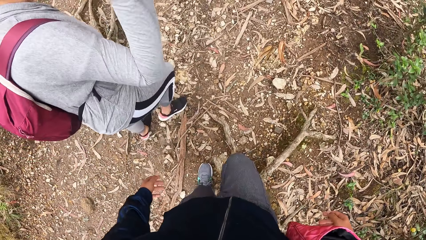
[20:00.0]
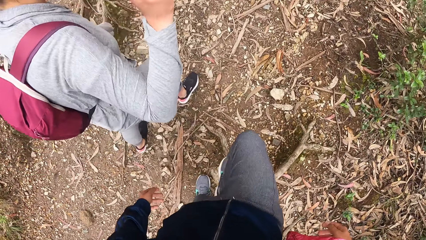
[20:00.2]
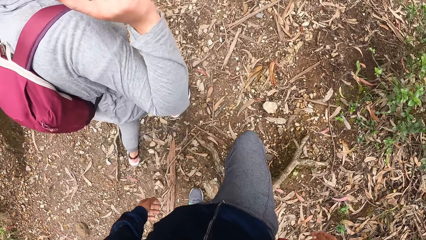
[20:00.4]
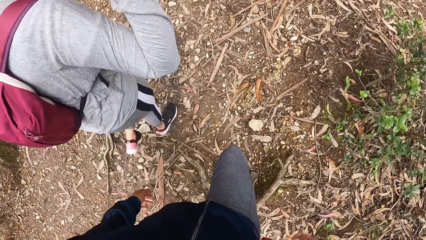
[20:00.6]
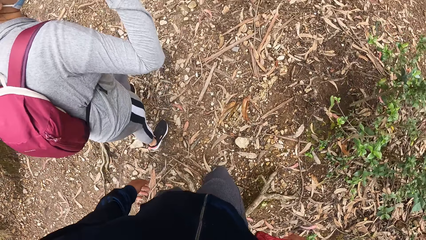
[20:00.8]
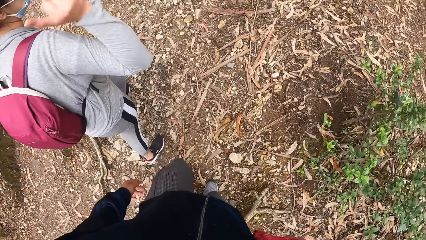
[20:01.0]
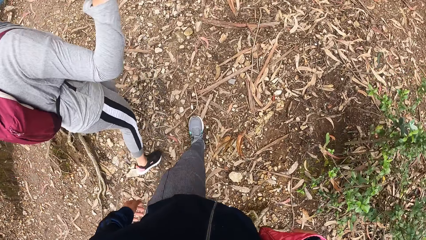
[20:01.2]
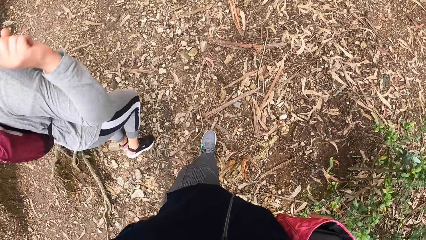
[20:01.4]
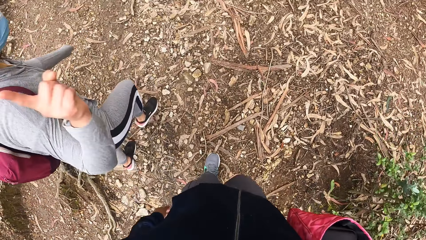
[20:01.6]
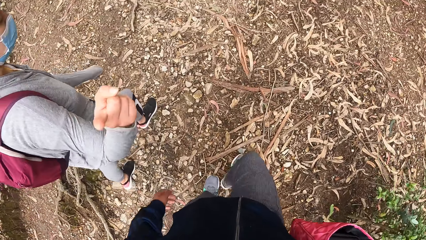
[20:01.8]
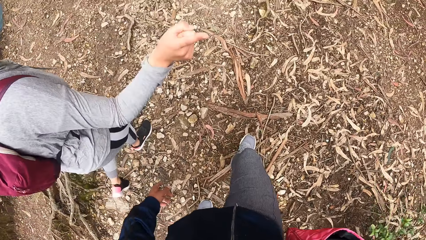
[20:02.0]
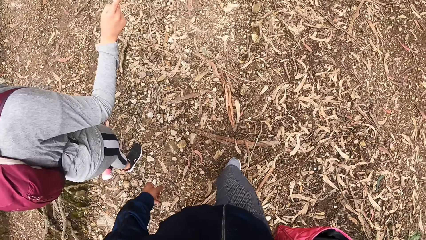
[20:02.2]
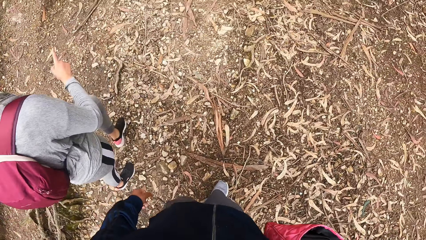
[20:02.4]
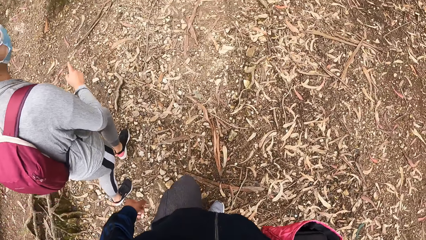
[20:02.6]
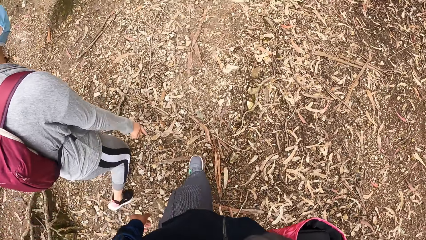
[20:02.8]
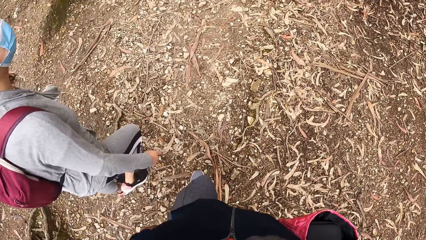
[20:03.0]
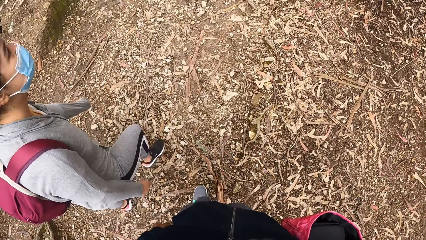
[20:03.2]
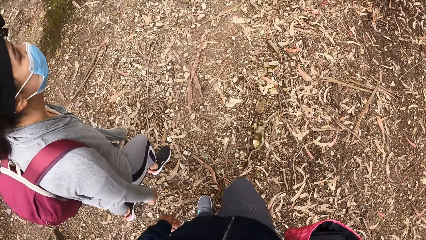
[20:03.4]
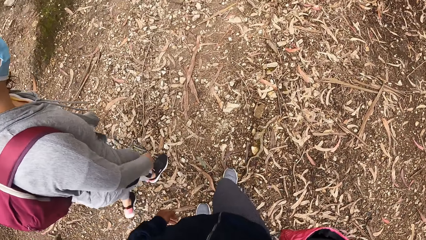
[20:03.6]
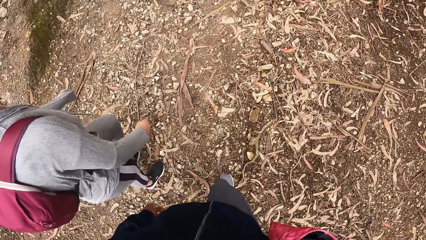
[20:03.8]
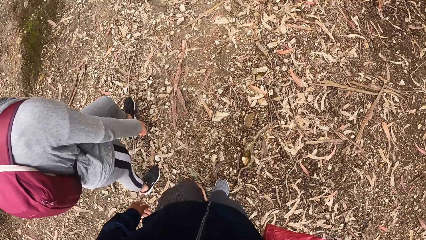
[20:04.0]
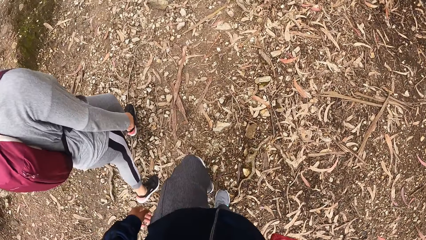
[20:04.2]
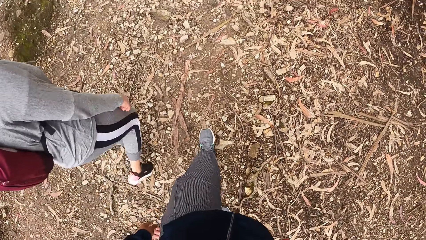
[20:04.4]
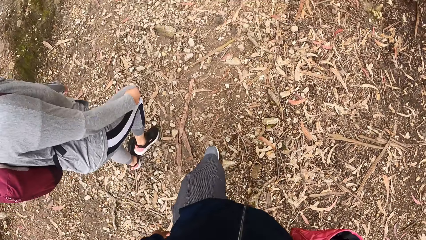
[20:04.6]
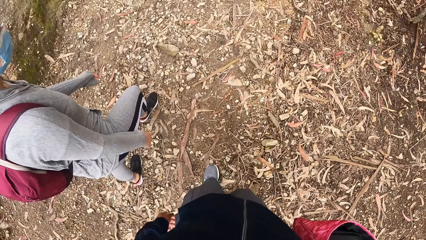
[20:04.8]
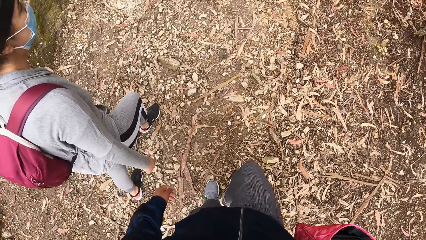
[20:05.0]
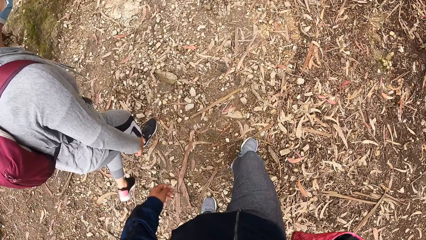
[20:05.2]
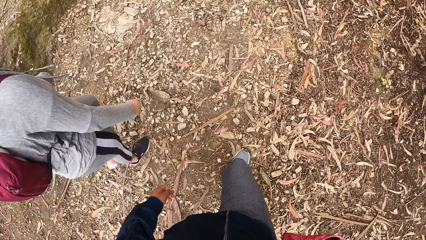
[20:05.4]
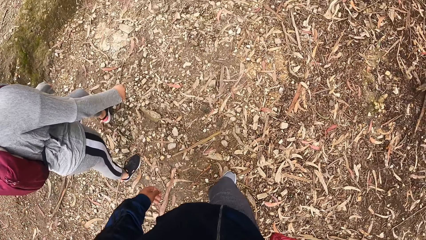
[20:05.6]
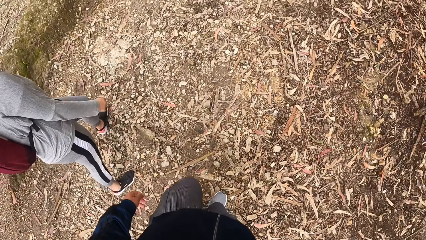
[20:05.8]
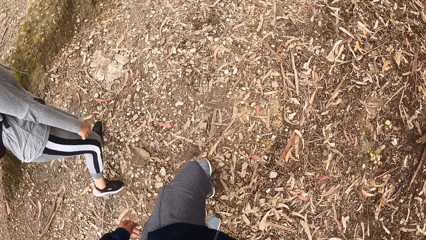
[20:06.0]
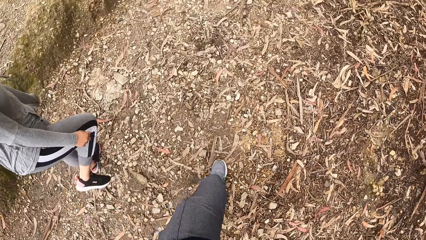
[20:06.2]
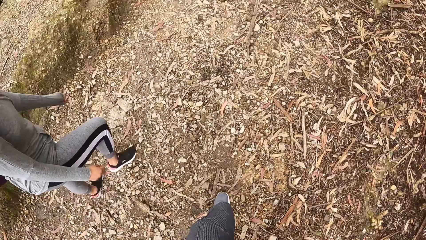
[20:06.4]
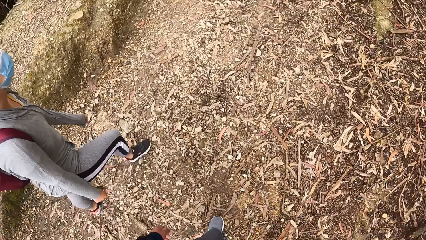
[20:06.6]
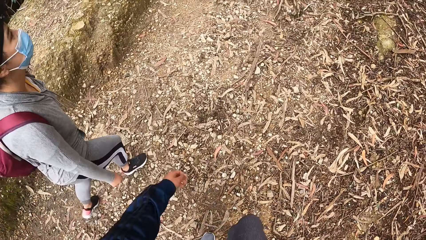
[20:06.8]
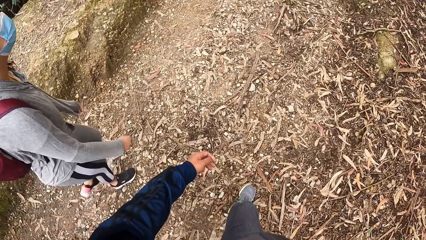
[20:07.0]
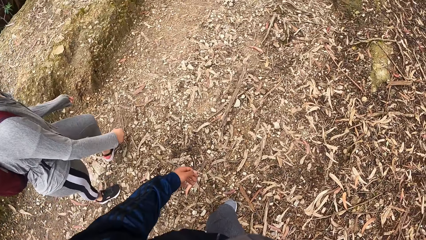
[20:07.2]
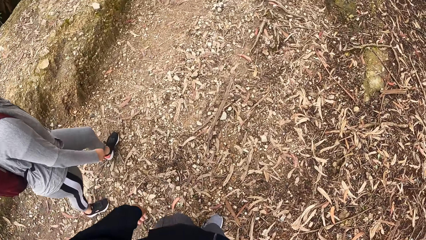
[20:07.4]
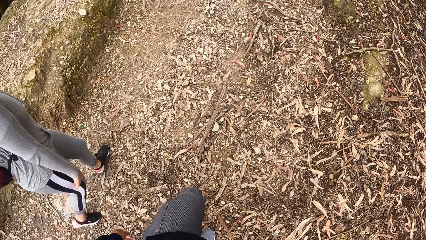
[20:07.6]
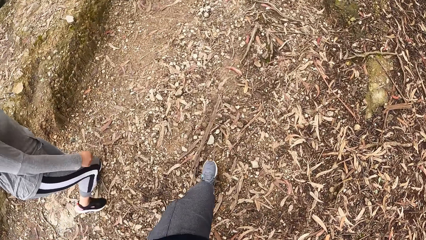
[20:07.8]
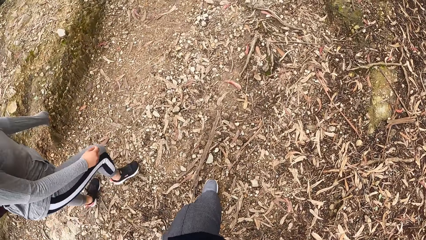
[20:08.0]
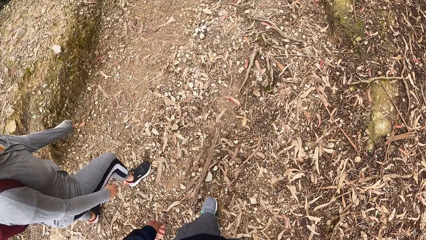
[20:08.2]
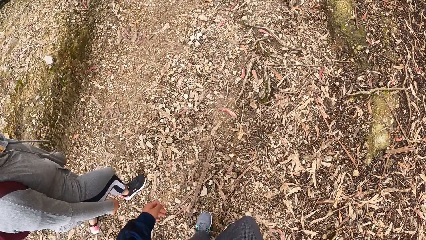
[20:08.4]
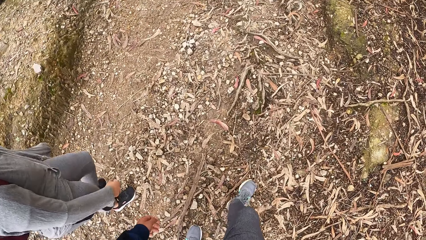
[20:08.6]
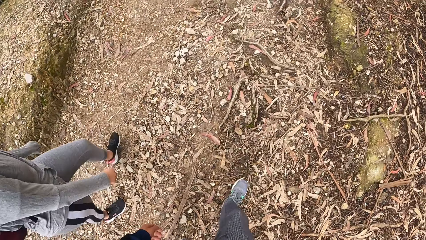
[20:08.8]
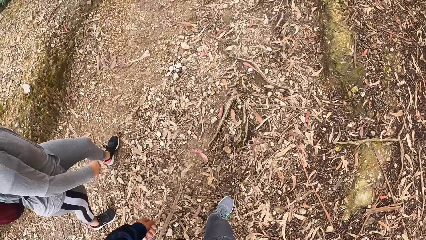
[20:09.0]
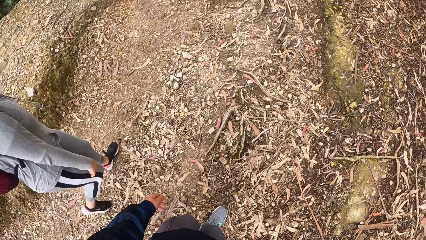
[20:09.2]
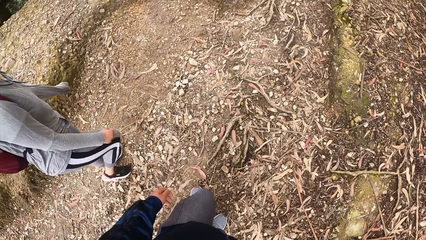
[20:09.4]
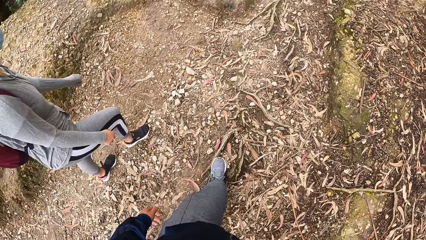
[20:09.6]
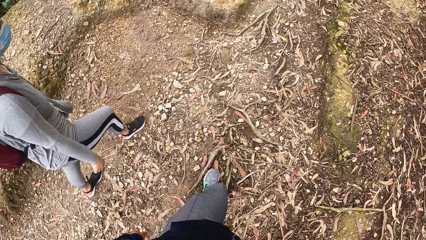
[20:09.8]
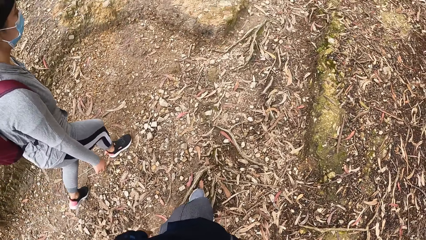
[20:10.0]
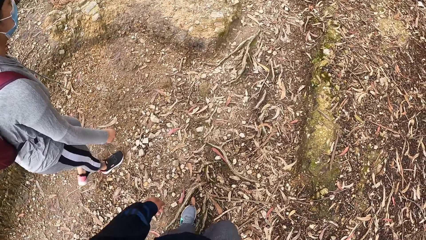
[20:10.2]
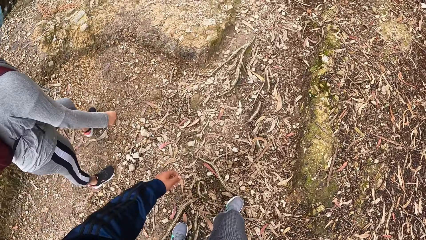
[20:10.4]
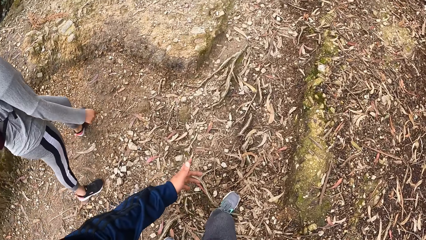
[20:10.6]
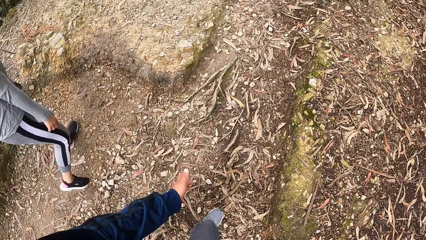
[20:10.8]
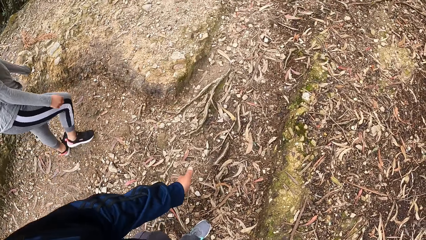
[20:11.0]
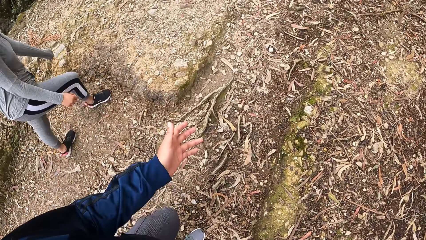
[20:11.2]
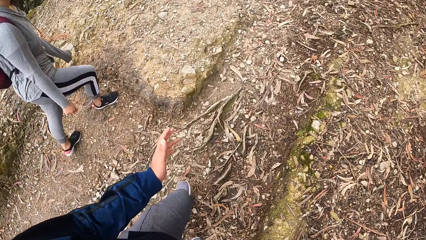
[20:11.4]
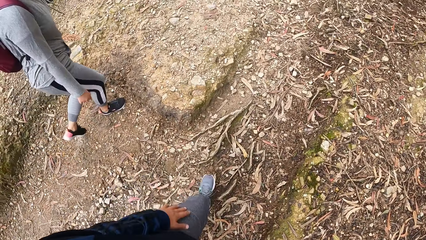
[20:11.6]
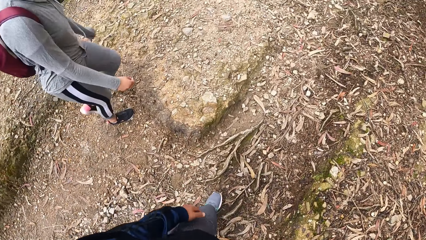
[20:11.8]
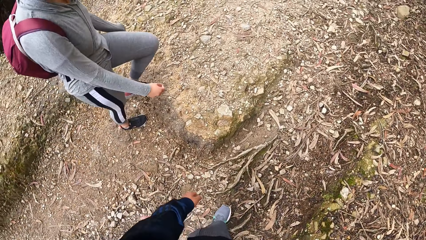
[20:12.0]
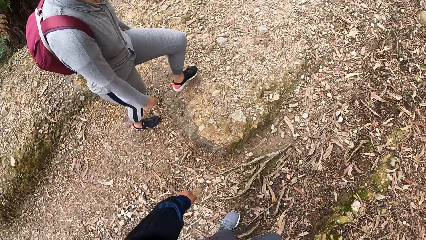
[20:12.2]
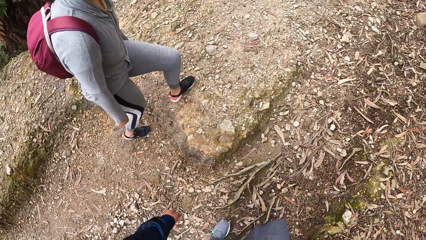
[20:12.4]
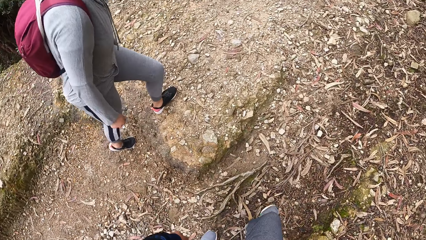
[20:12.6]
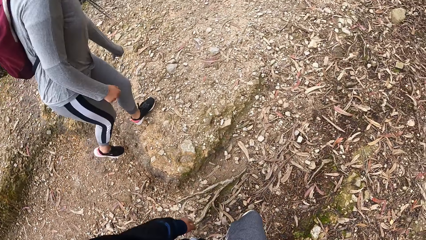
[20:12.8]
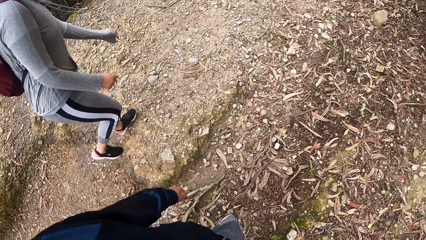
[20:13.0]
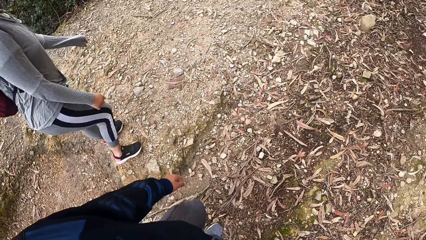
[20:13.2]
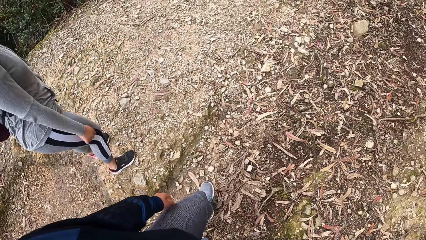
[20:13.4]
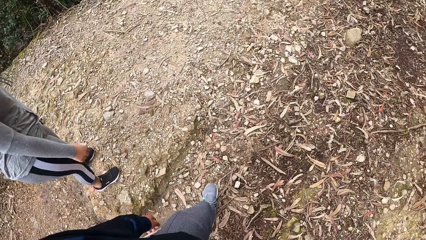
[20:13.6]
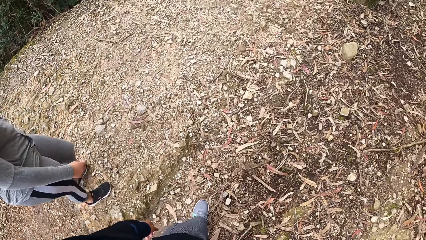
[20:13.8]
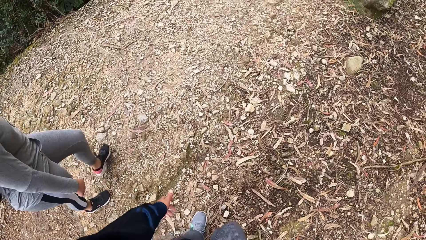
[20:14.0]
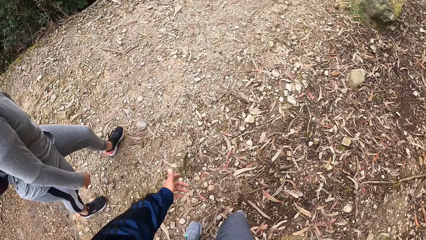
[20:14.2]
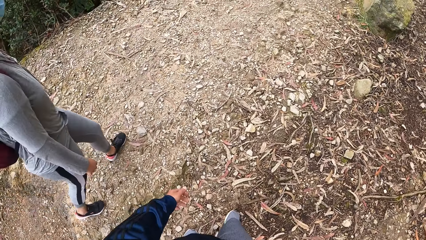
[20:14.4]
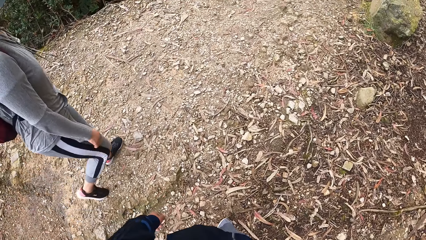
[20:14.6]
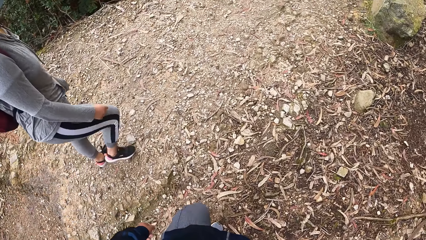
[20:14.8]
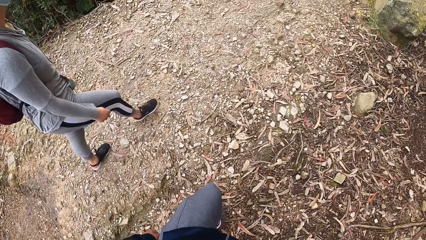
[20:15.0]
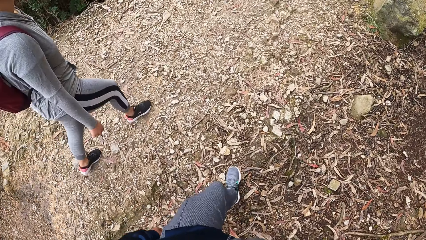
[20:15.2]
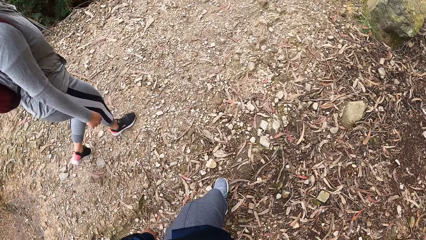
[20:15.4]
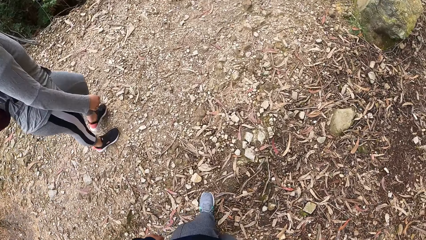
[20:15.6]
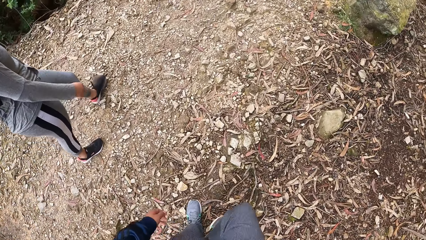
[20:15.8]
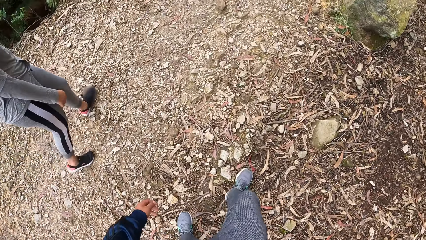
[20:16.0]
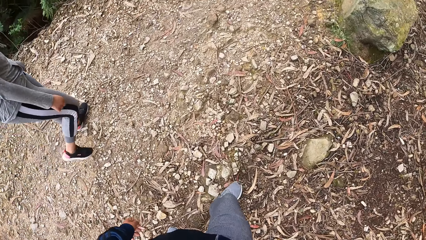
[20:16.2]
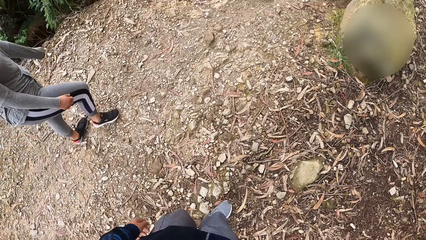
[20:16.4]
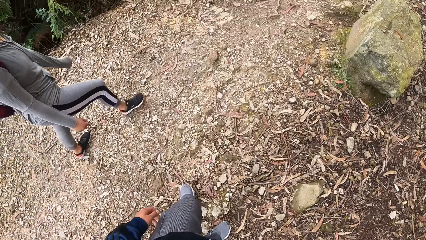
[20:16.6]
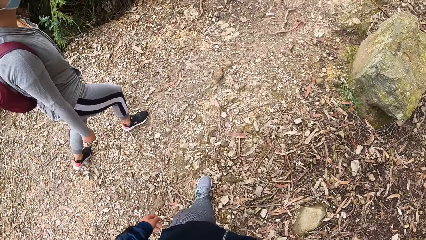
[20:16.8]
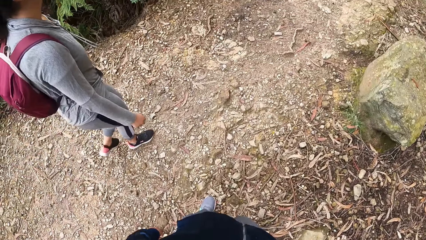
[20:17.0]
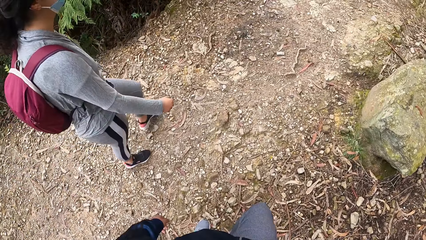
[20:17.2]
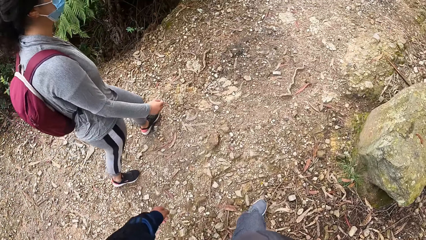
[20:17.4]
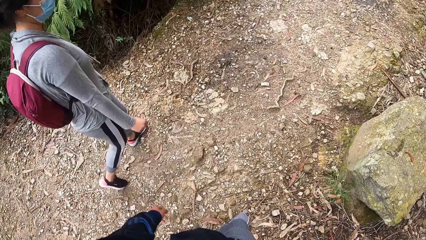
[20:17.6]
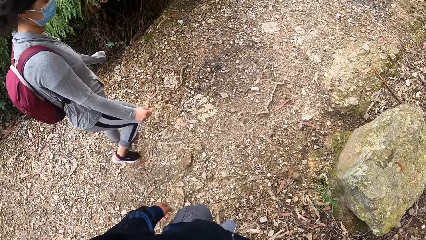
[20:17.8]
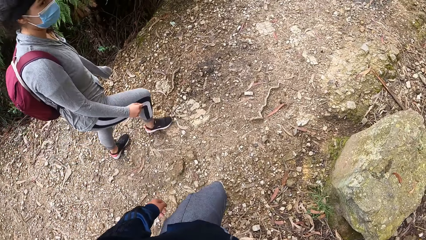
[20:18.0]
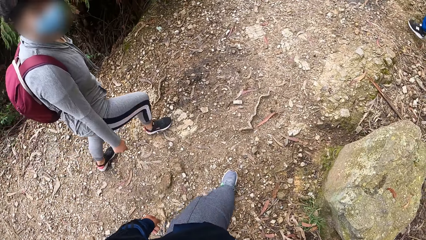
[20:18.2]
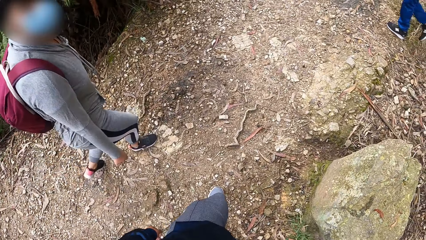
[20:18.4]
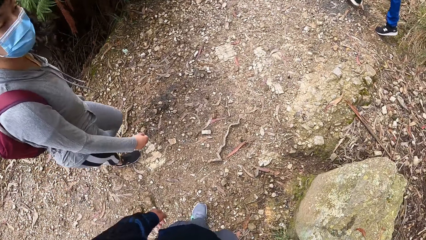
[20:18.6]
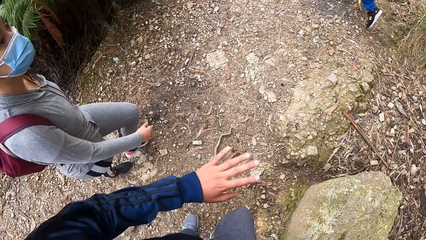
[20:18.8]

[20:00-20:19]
The lady gestures to the camera wearer. The camera wearer gestures with her left hand.
